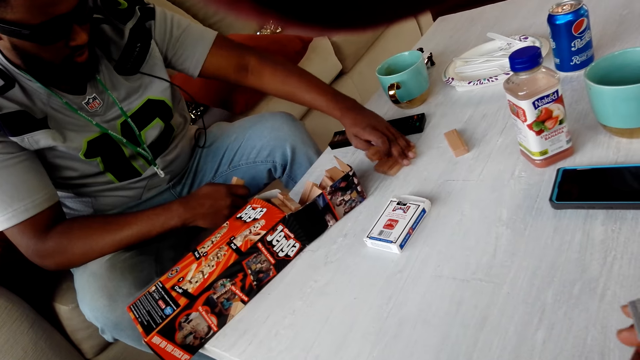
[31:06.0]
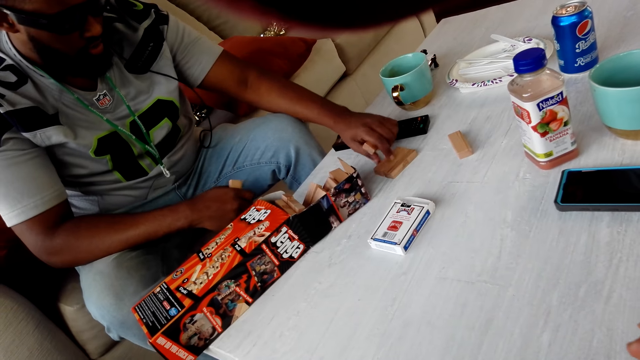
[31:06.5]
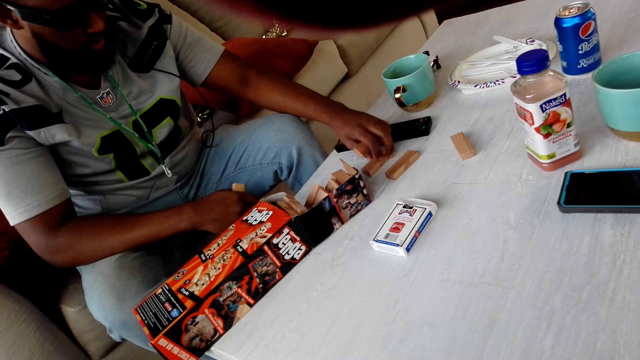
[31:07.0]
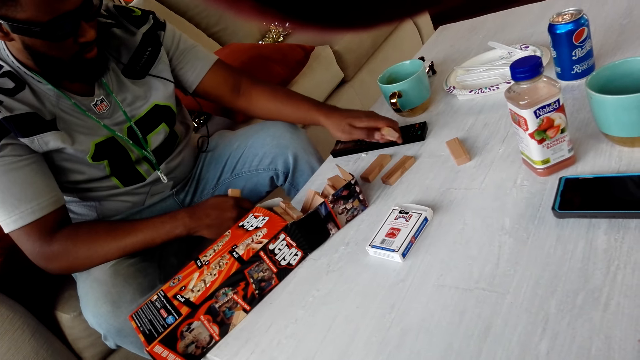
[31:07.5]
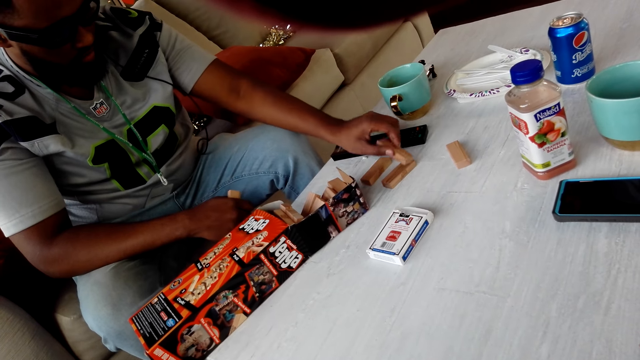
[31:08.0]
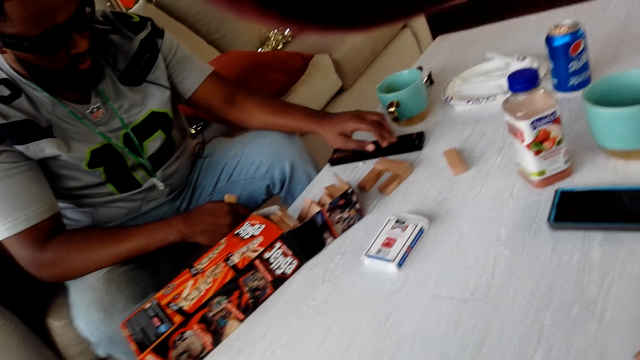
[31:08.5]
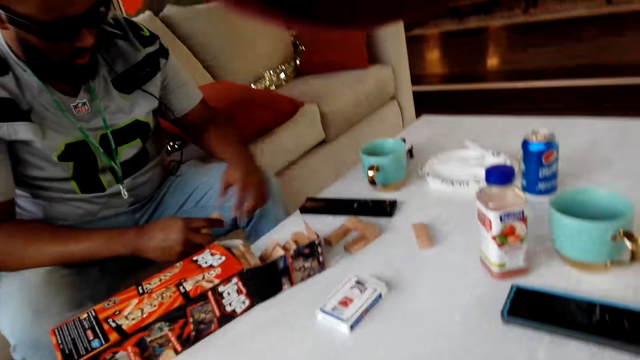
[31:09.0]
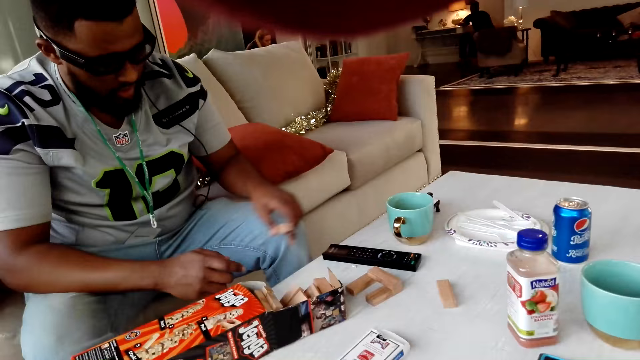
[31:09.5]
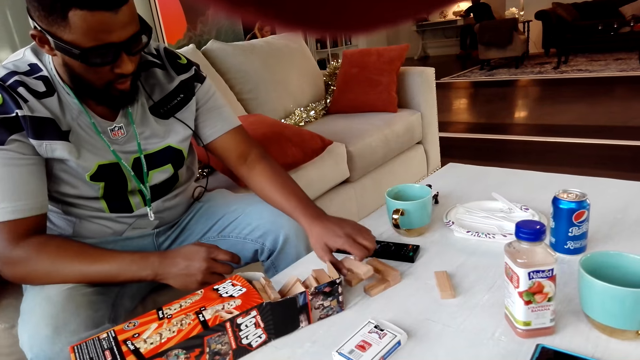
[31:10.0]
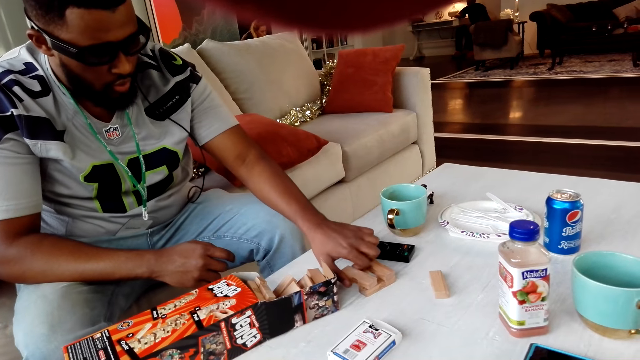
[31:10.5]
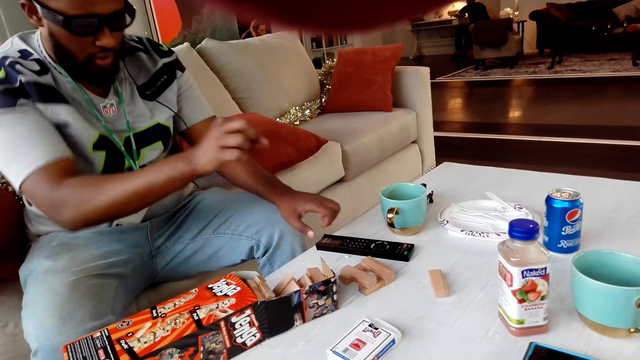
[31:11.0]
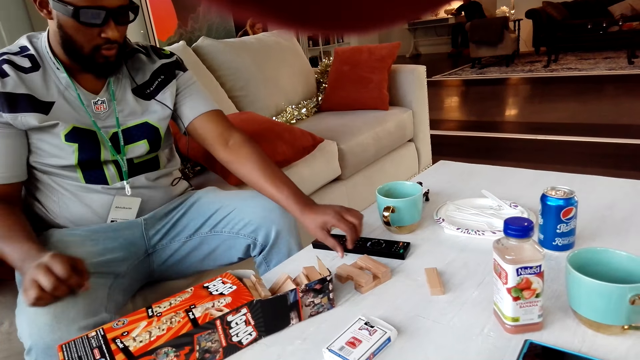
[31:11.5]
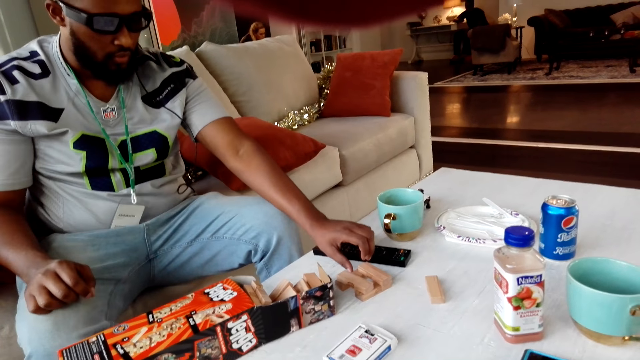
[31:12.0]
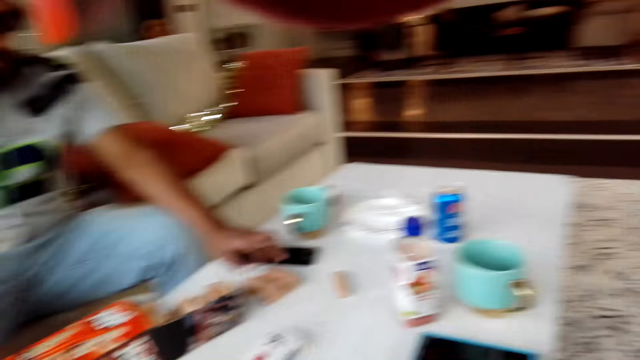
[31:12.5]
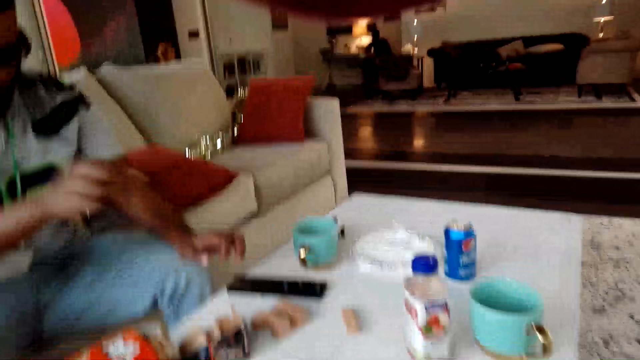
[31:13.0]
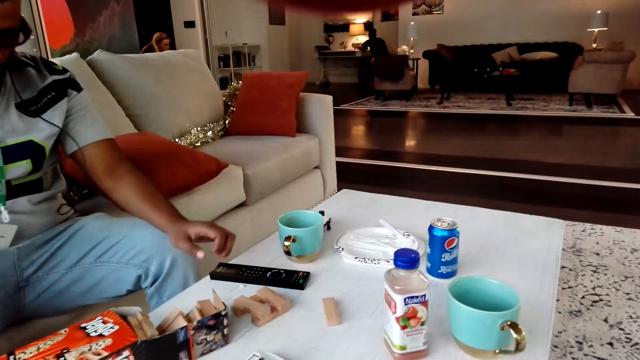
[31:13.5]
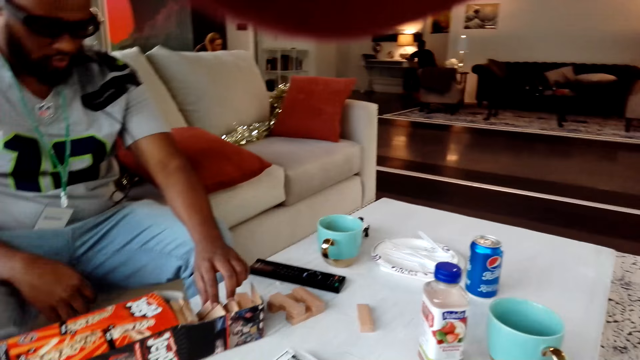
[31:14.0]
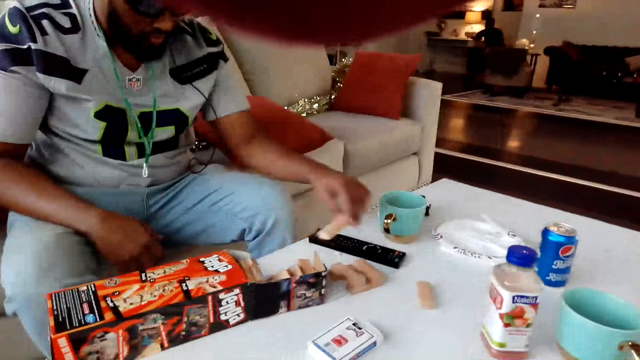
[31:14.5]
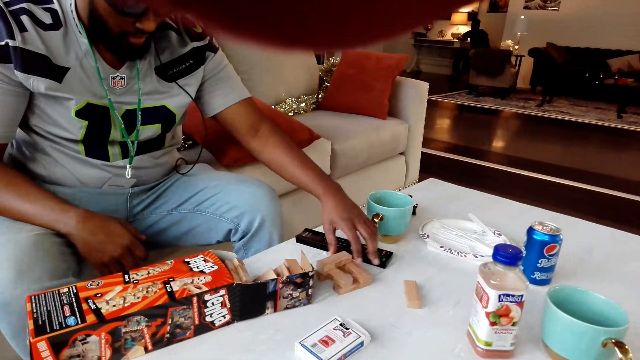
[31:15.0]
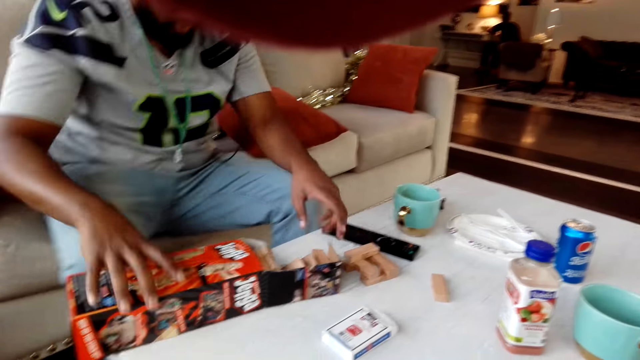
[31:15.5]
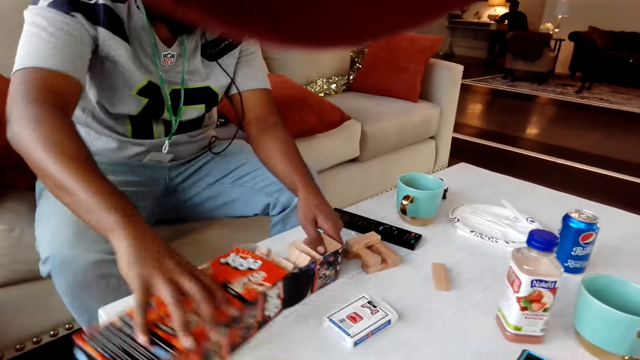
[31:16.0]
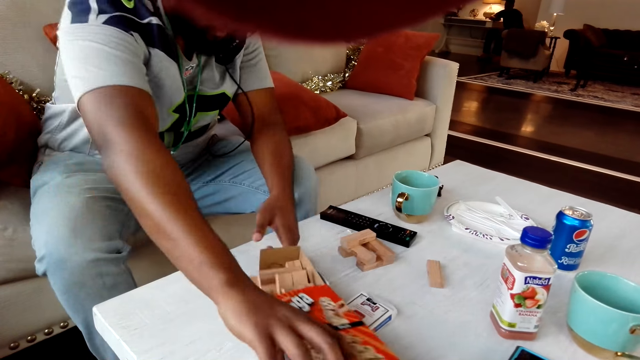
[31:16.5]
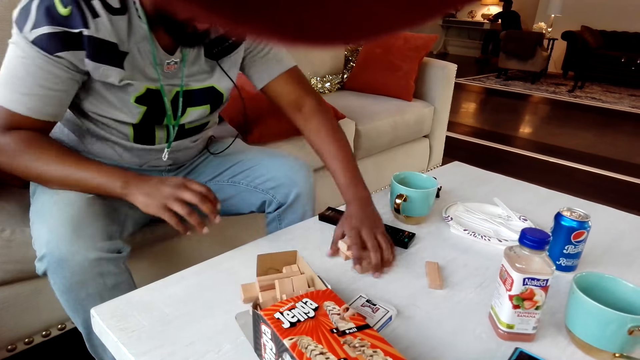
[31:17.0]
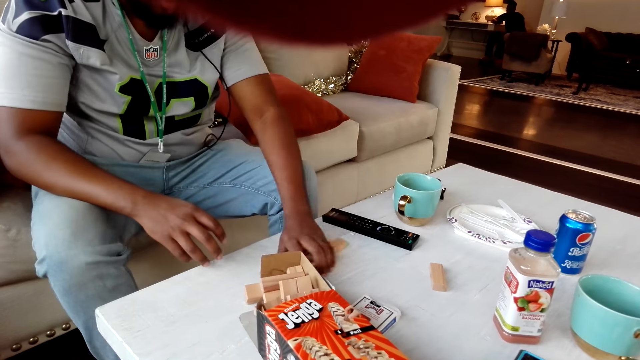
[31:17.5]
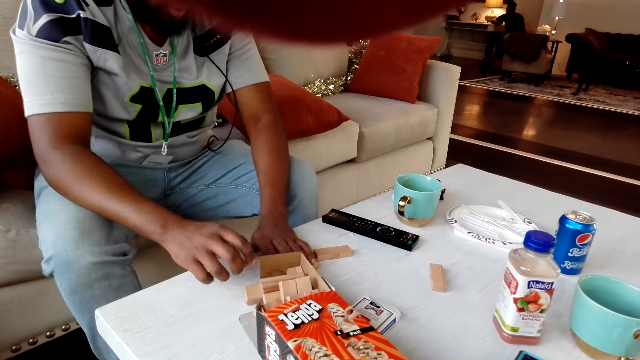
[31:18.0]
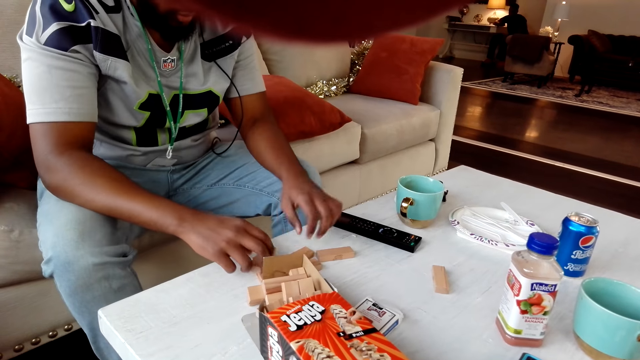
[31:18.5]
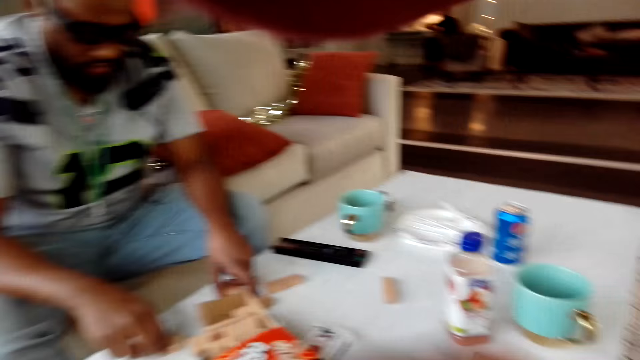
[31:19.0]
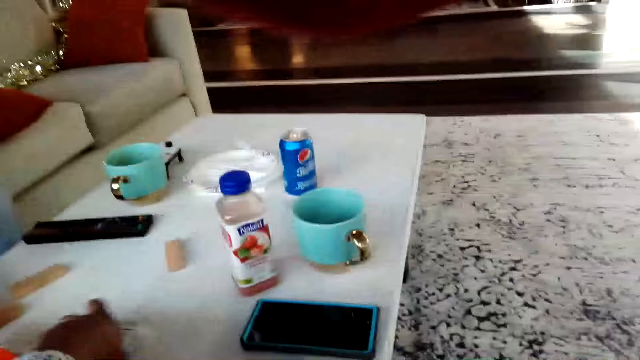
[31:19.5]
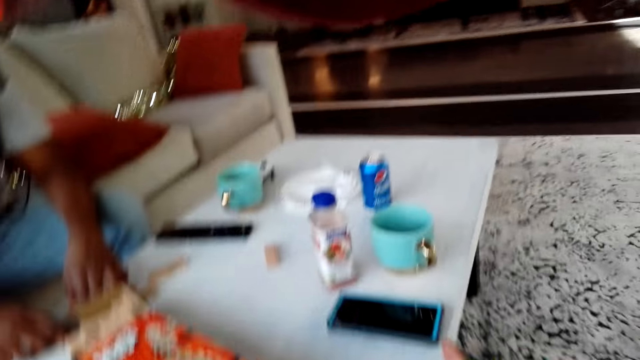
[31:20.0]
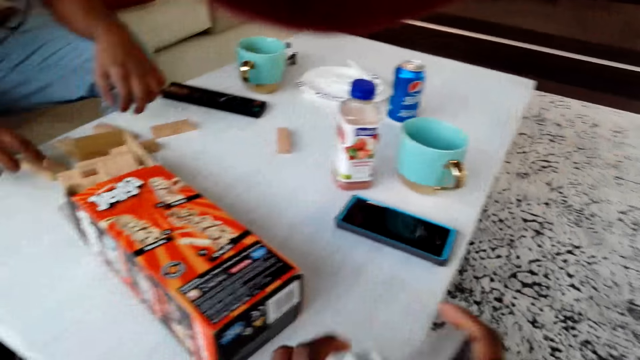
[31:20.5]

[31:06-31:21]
A person counts blocks on the table. The person makes a tumbling tower. The person rotates the box towards the camera wearer. The person pulls the blocks on the table.

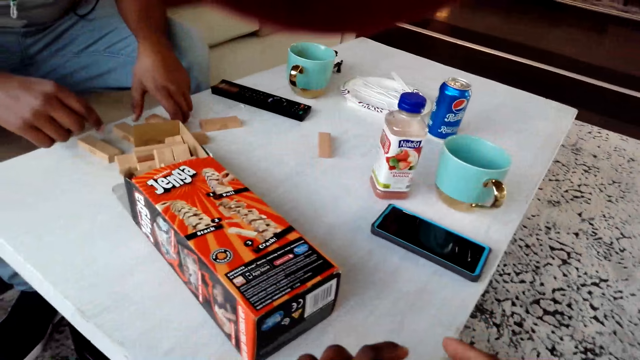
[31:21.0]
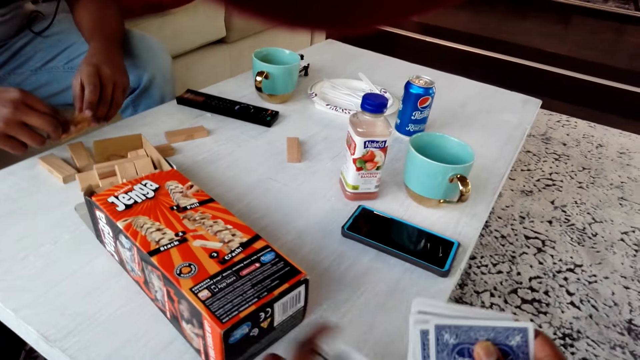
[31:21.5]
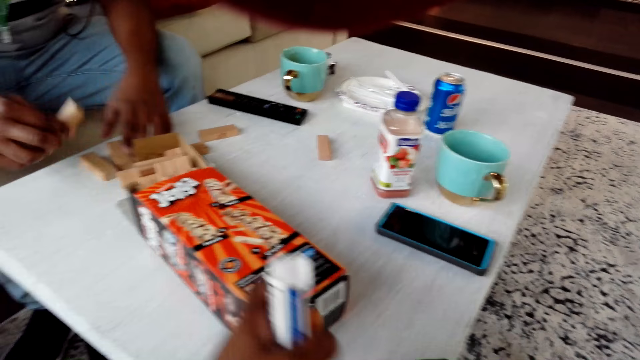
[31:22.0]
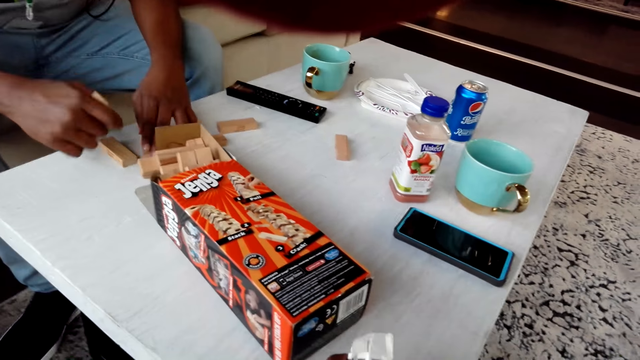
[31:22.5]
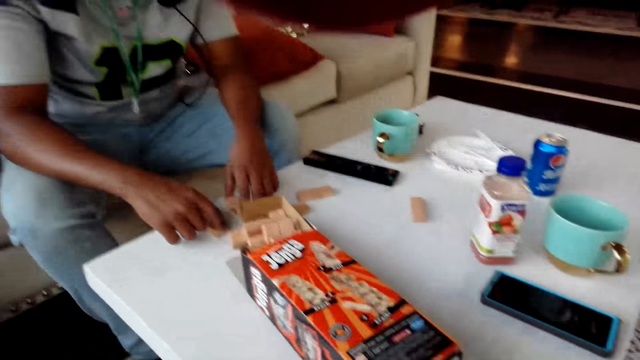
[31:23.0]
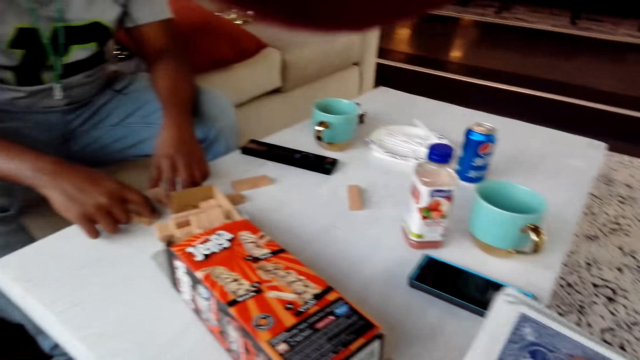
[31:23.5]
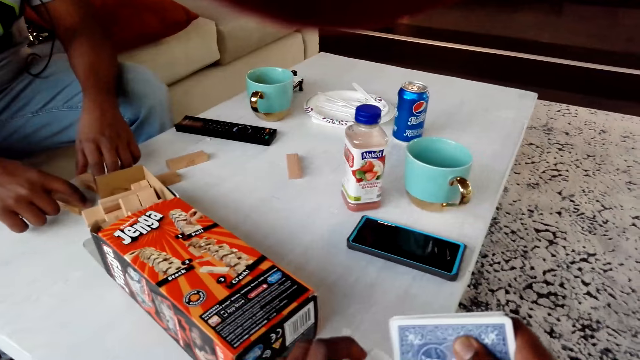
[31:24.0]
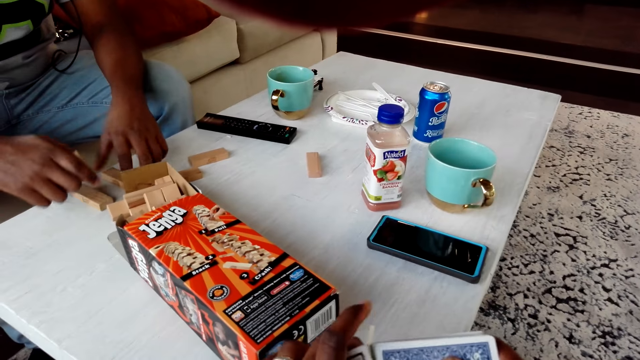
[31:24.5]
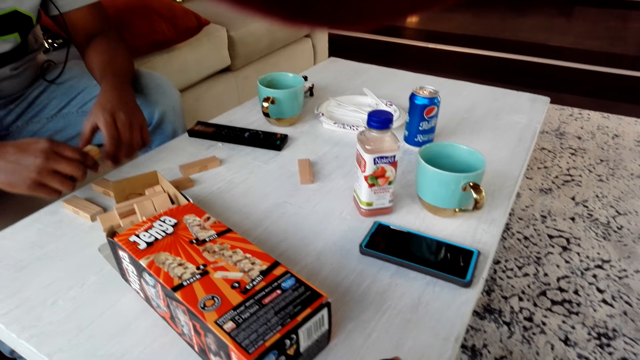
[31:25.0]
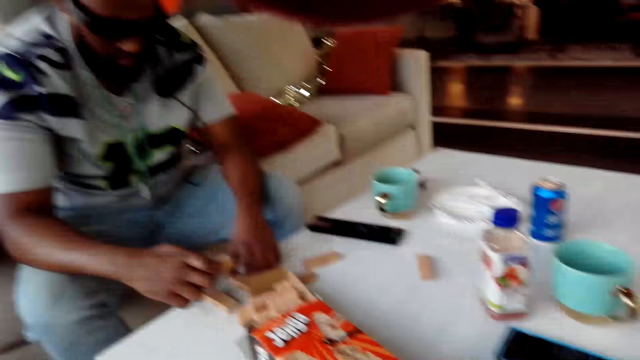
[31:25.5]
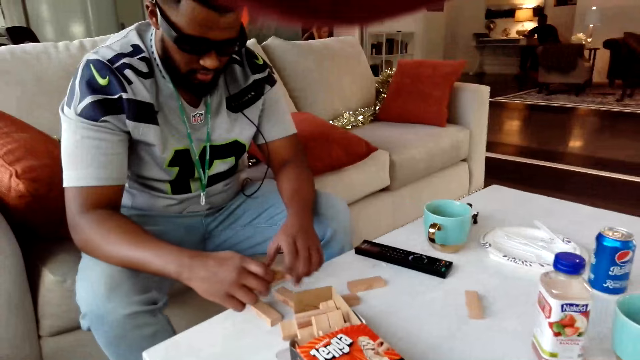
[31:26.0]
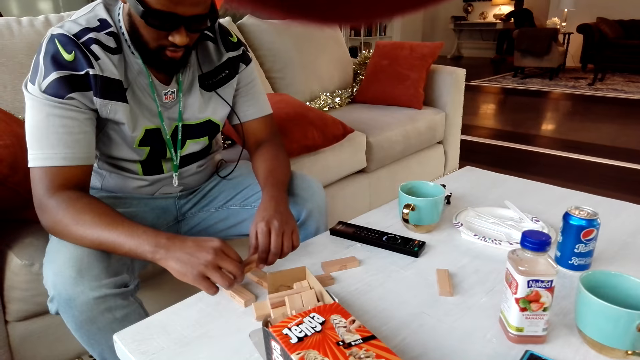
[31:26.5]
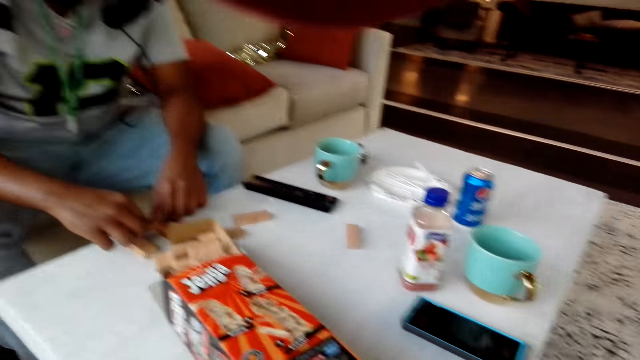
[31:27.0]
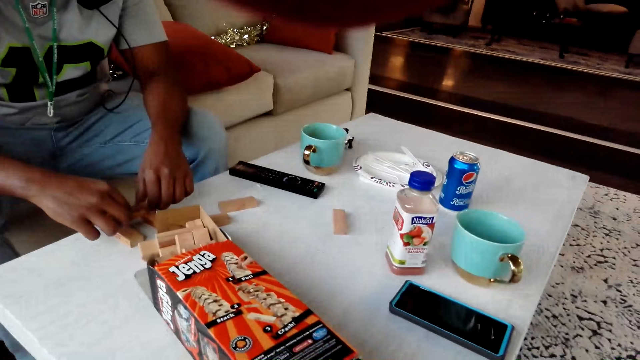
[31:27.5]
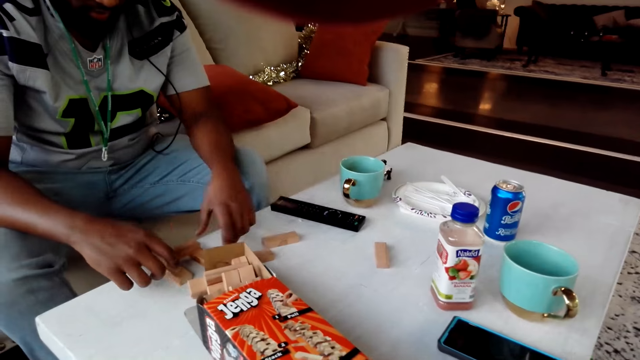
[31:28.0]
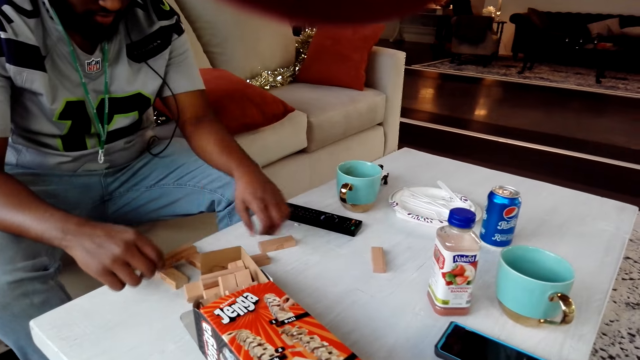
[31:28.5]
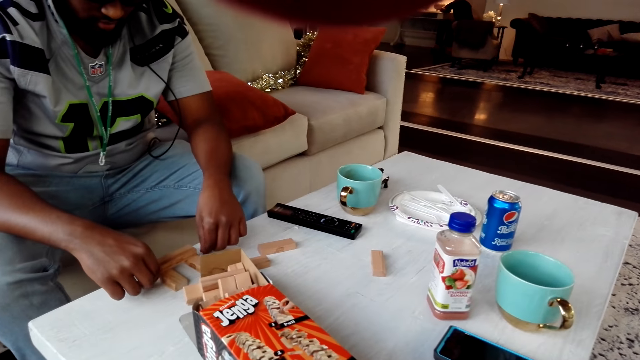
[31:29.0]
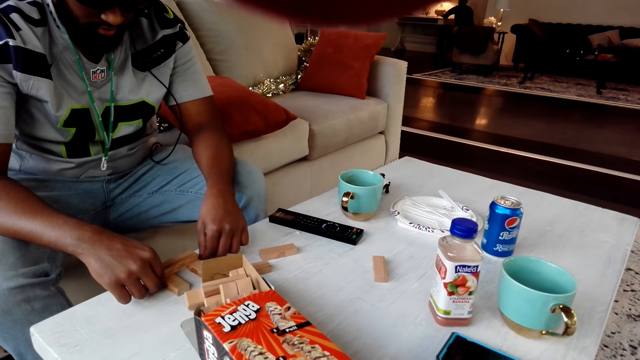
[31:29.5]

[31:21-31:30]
The camera wearer arranges cards. A person makes a tumbling tower.
